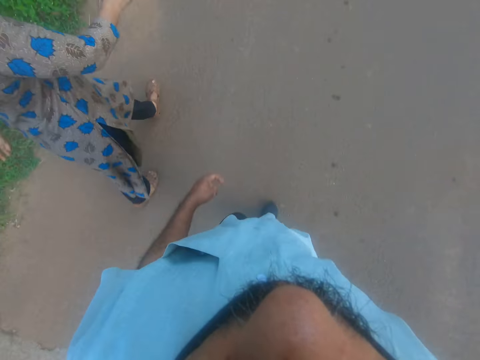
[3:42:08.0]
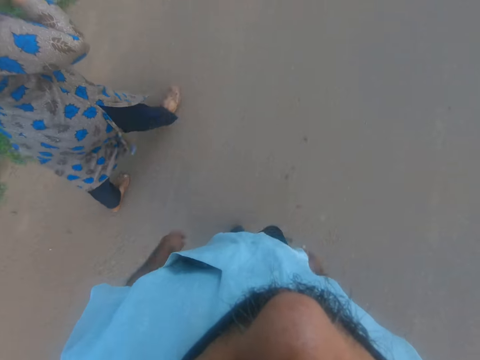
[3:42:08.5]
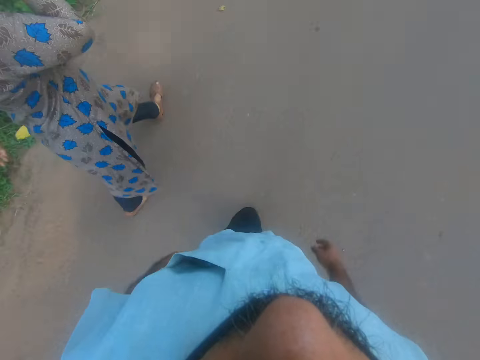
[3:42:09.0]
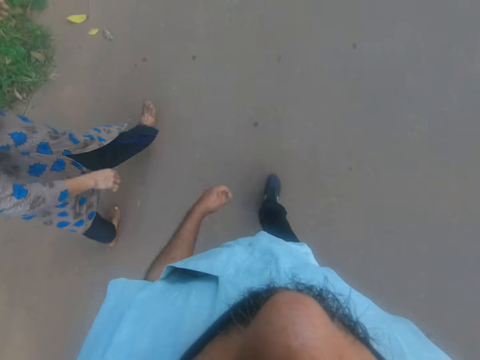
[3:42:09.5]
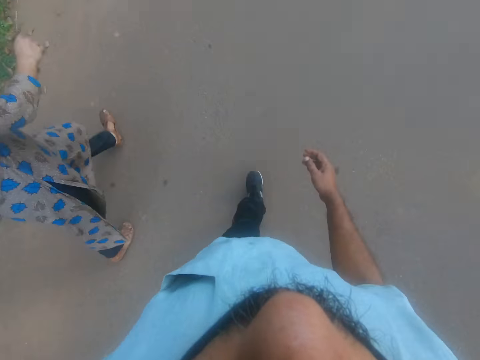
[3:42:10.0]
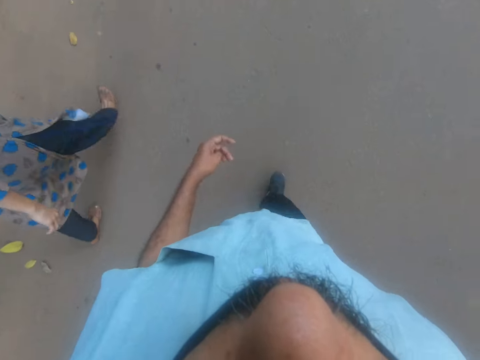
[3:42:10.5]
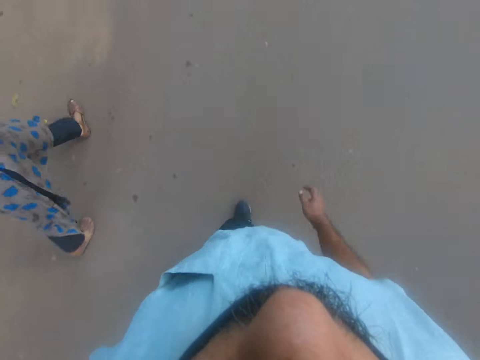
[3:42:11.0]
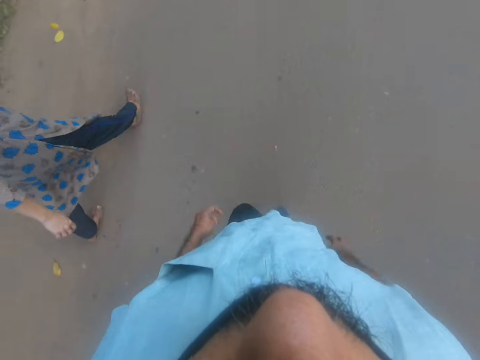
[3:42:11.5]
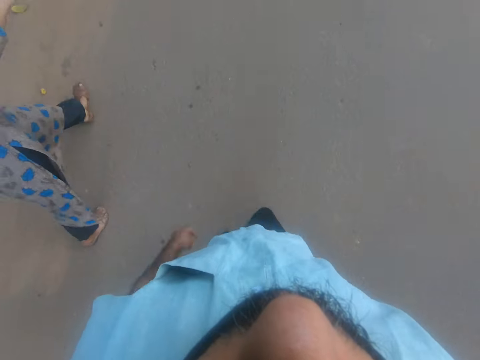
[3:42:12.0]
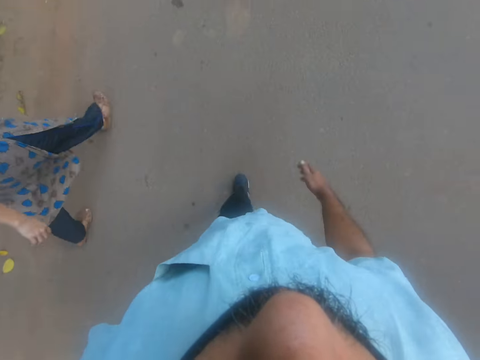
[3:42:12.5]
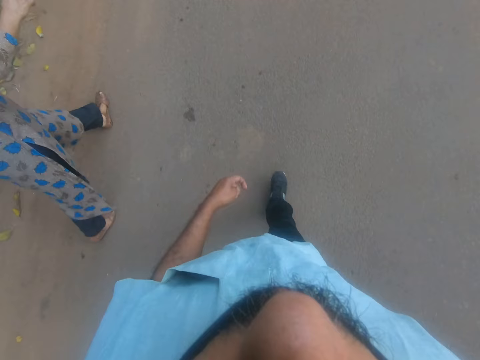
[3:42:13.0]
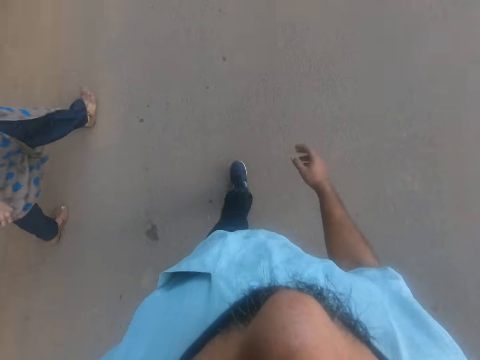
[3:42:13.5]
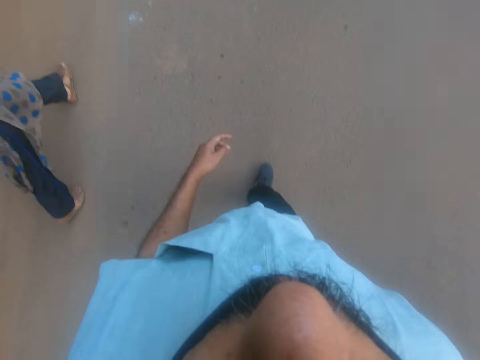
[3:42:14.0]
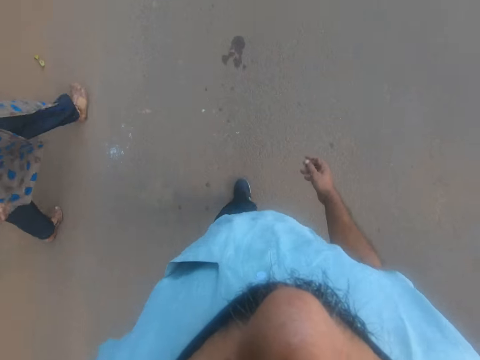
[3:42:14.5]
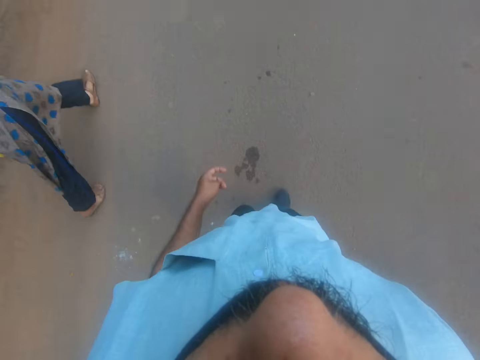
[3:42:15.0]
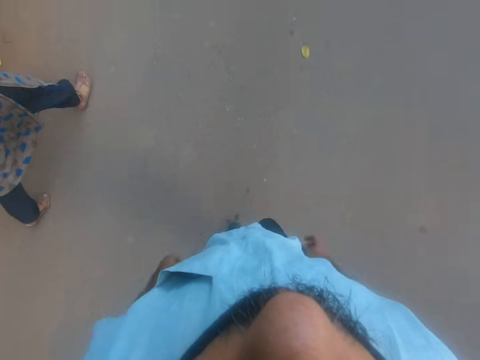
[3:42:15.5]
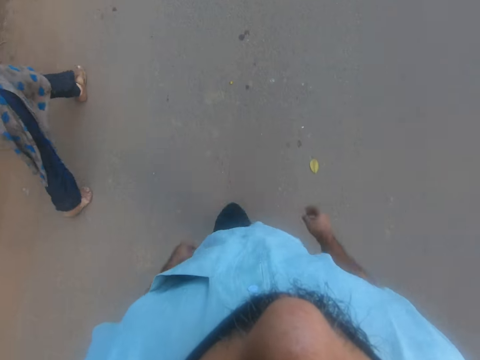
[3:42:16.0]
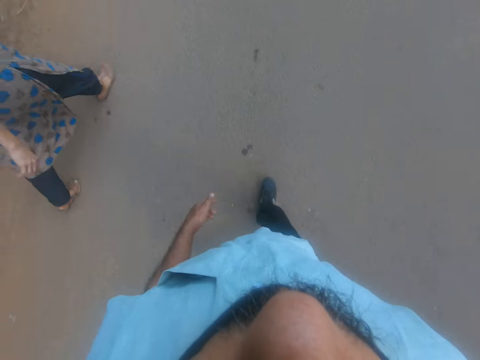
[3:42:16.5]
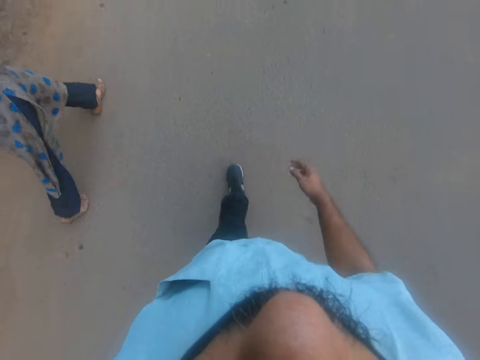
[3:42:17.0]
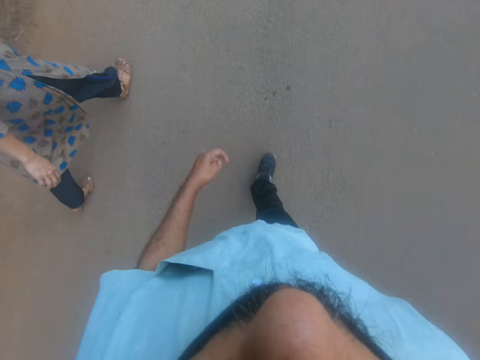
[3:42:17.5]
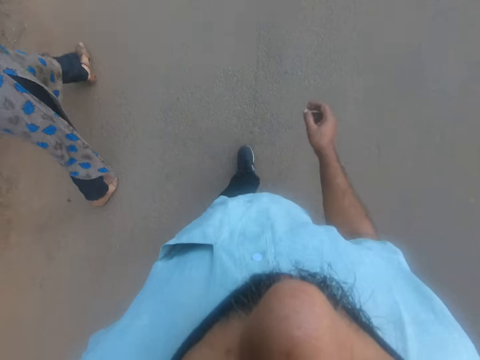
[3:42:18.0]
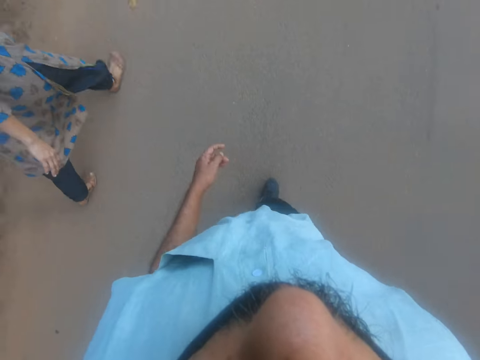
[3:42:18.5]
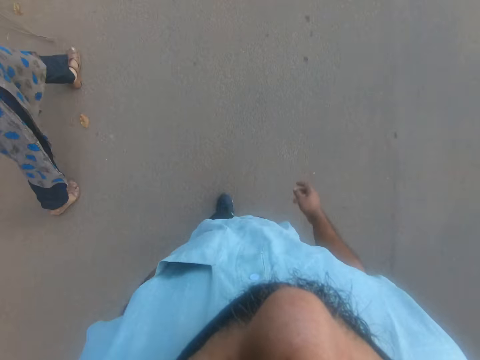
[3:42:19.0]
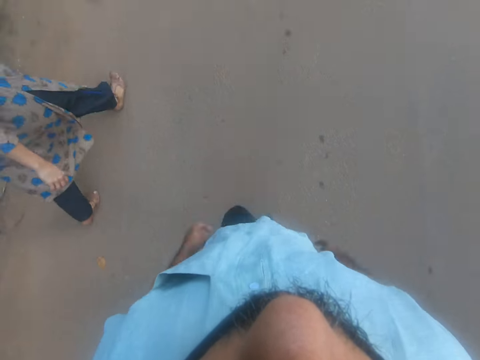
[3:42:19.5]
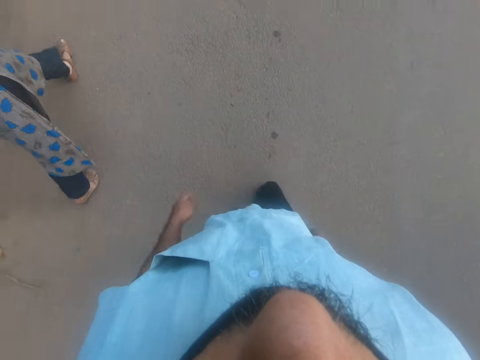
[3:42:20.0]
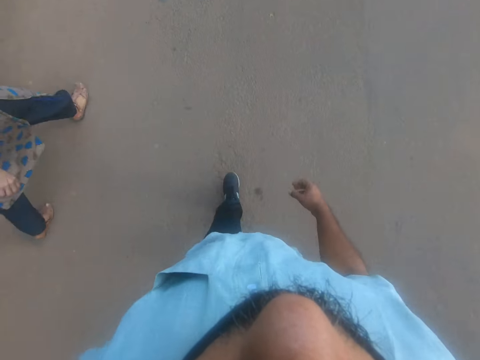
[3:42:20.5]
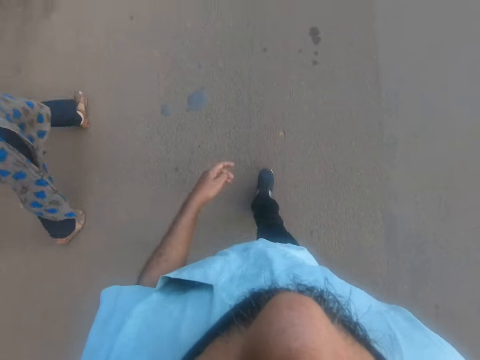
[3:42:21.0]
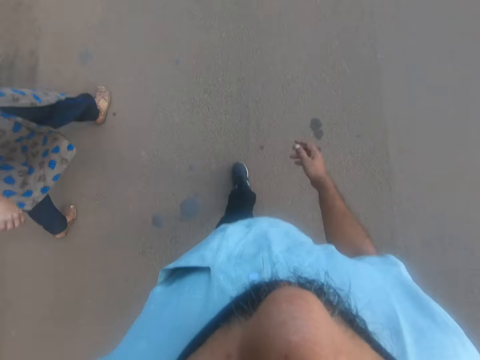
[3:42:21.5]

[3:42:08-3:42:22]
The camera wearer continues to work.

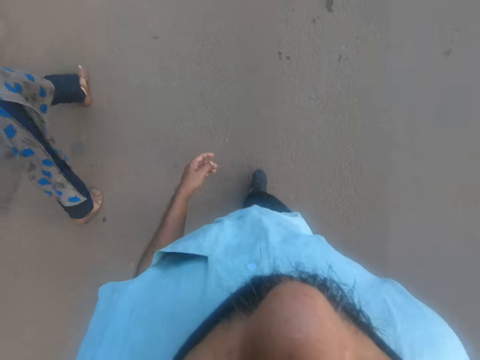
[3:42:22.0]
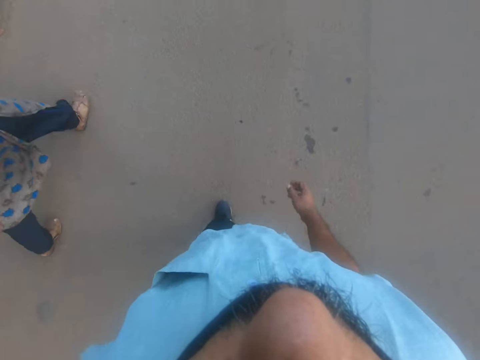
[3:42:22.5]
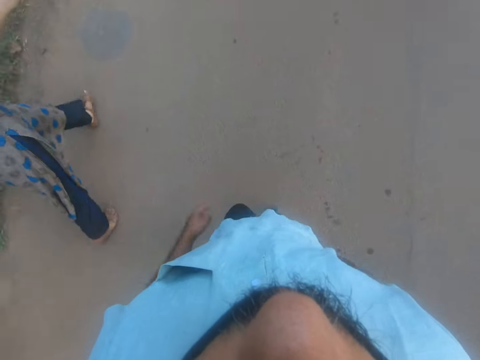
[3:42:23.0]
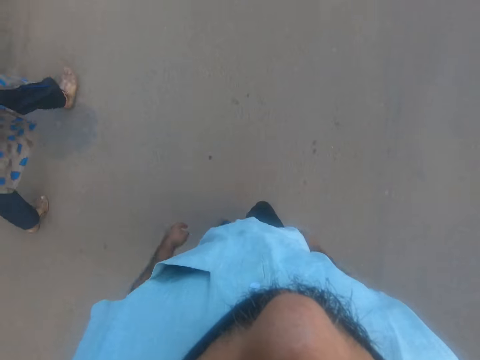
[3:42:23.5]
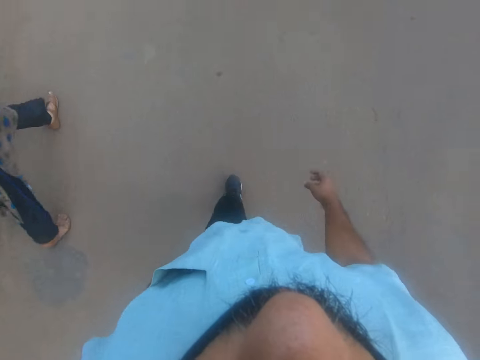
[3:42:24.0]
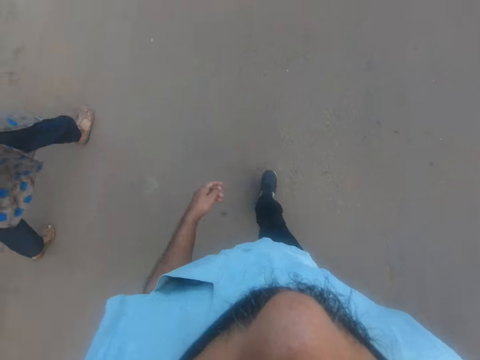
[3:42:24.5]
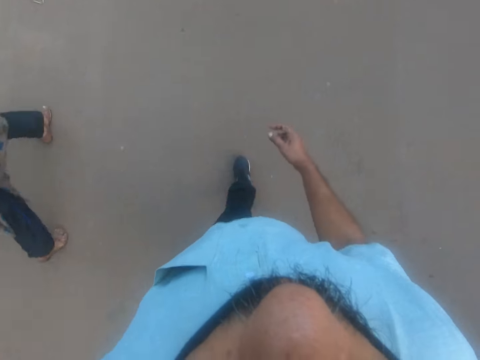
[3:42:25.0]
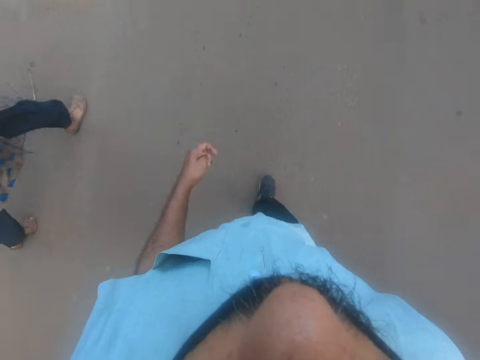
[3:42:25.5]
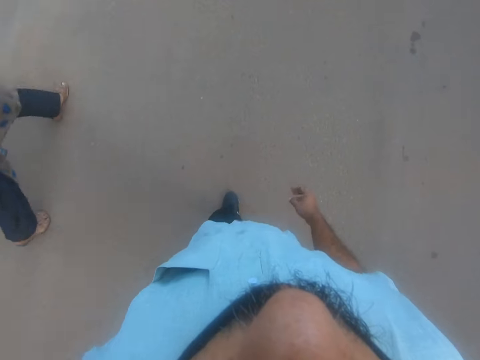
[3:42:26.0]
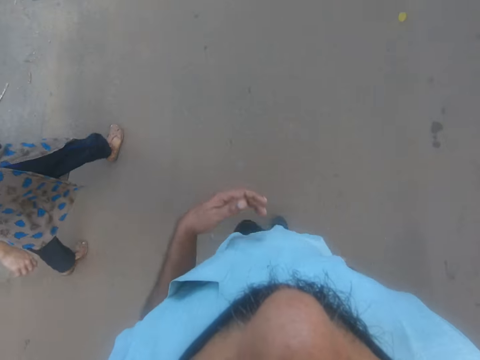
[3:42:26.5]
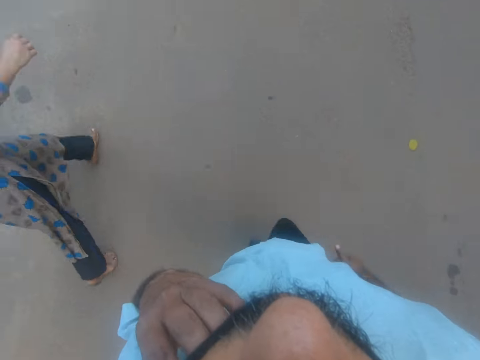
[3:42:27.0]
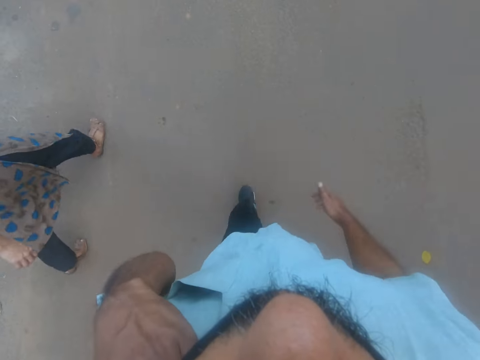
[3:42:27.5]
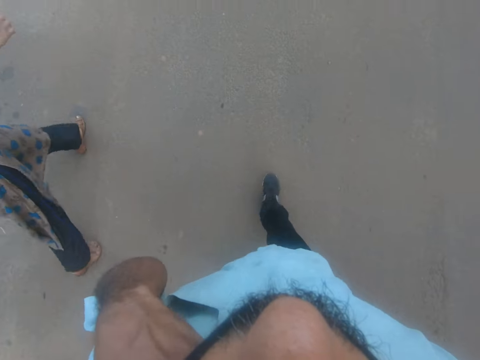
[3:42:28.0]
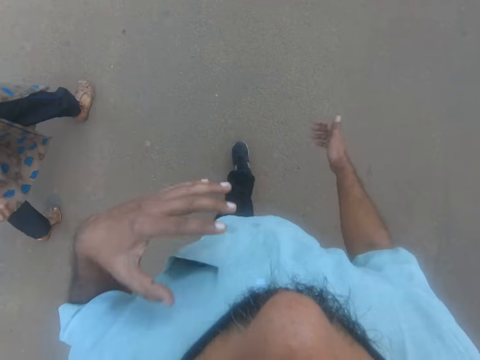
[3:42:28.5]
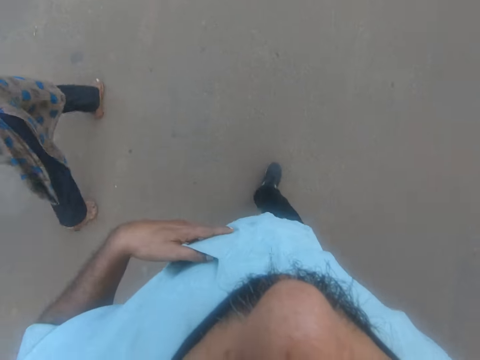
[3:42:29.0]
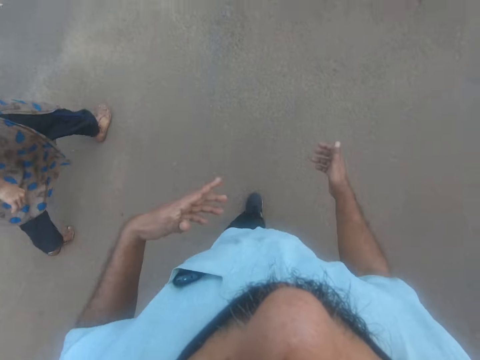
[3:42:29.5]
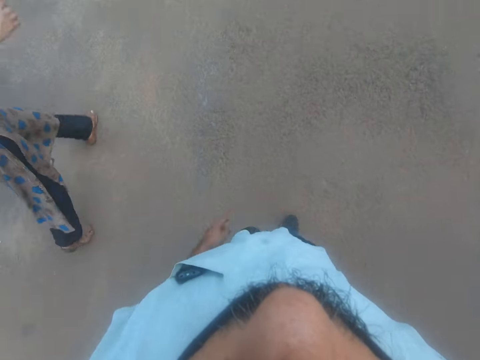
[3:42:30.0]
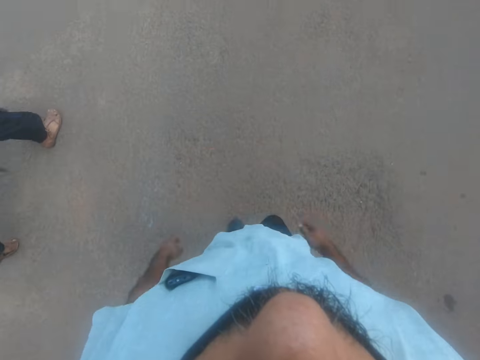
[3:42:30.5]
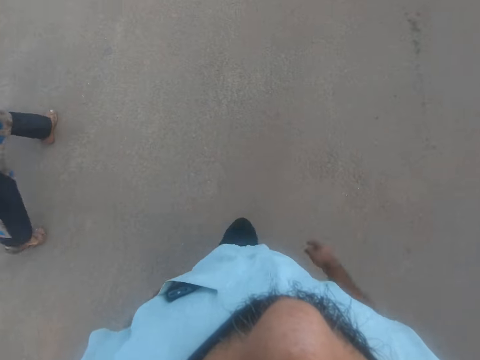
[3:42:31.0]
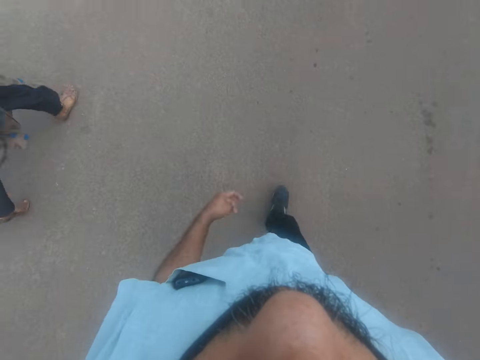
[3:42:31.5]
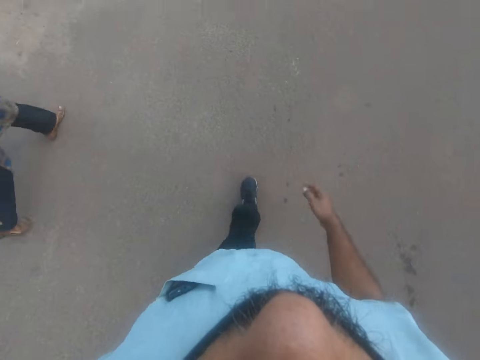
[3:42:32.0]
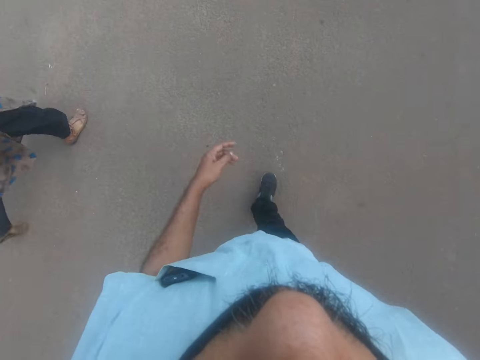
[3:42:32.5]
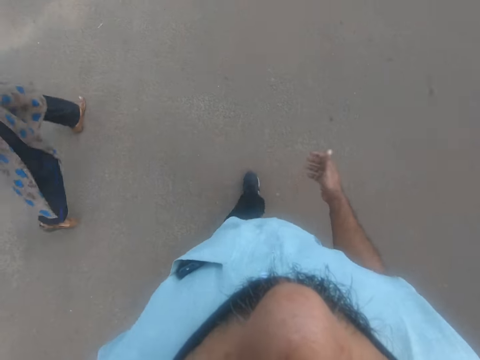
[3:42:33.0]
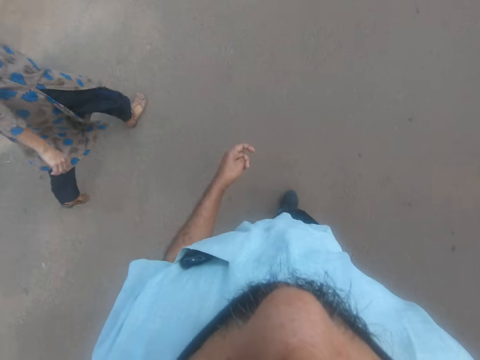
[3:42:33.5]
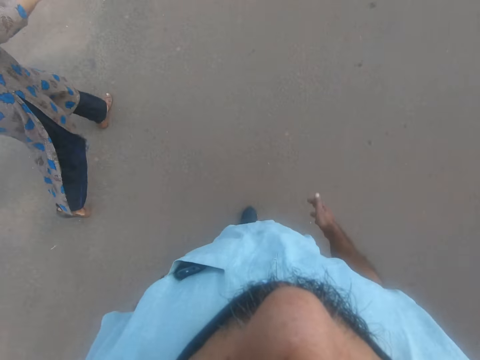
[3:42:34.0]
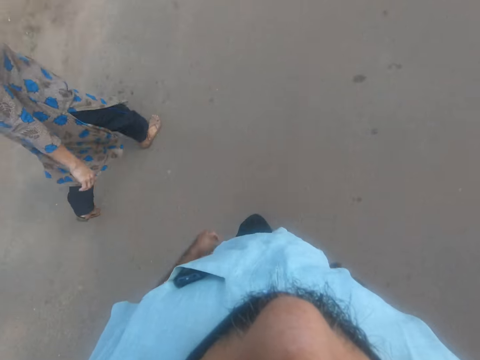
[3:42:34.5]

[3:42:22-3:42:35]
The camera wearer touches his face. He scratches the neck. He touches the phone. He touches his pocket. He walks on the road.
